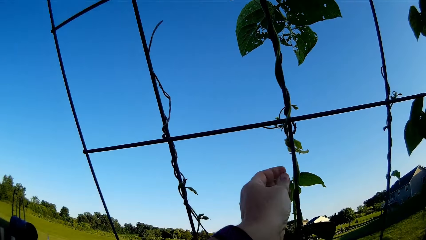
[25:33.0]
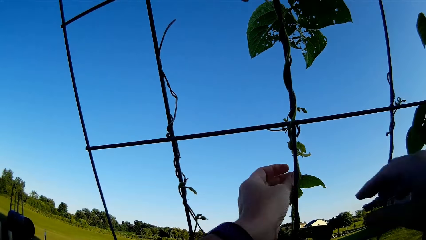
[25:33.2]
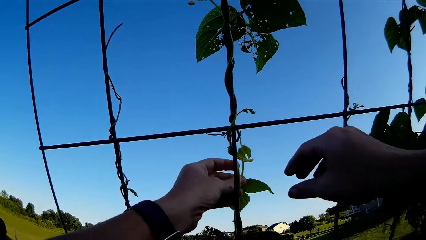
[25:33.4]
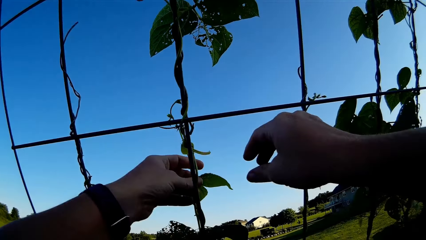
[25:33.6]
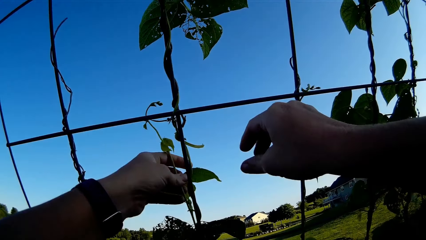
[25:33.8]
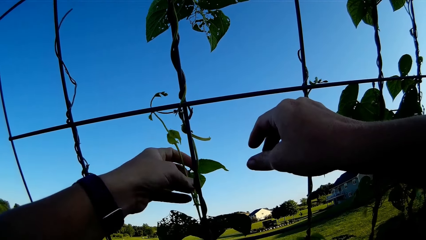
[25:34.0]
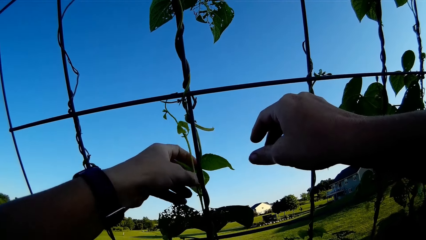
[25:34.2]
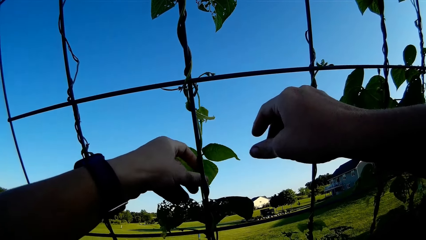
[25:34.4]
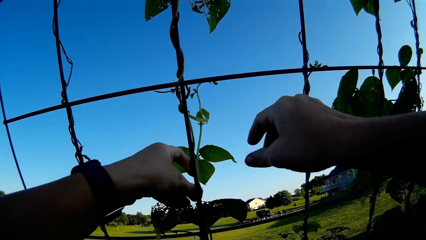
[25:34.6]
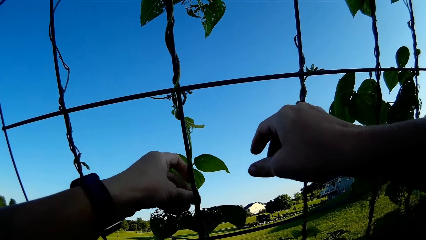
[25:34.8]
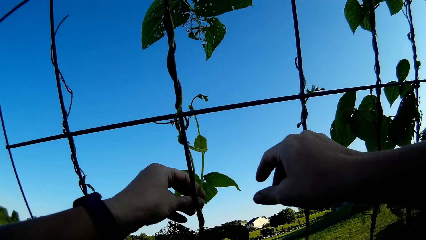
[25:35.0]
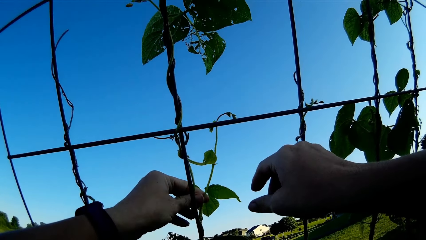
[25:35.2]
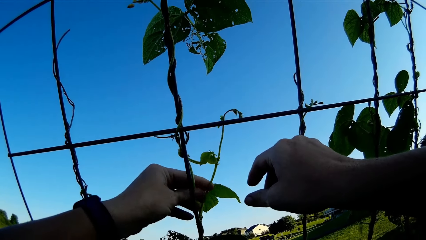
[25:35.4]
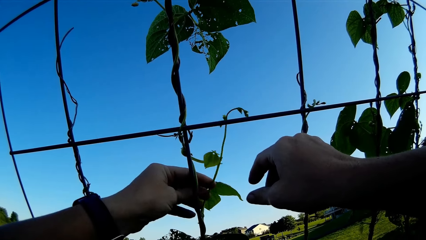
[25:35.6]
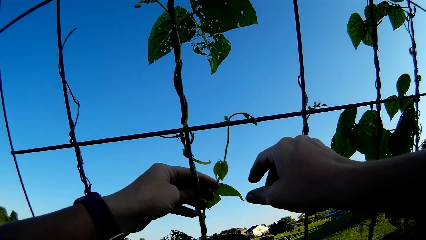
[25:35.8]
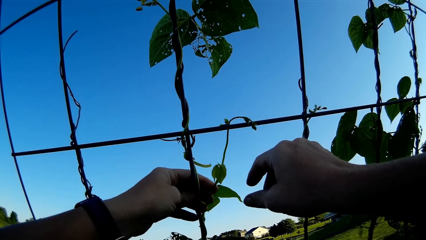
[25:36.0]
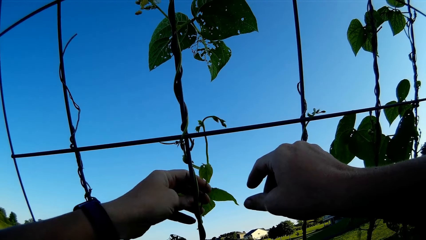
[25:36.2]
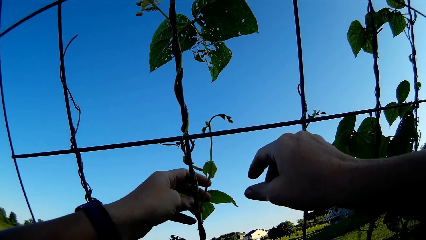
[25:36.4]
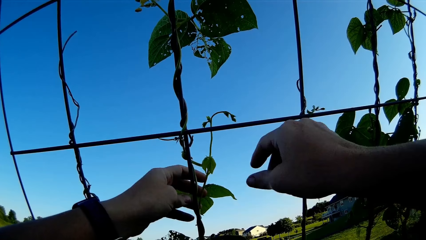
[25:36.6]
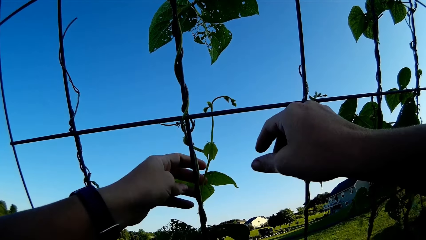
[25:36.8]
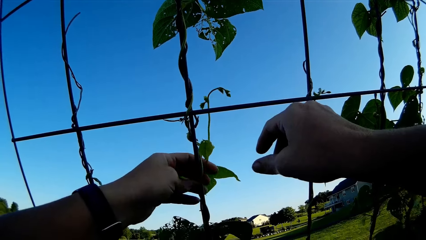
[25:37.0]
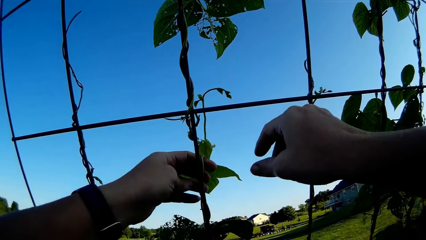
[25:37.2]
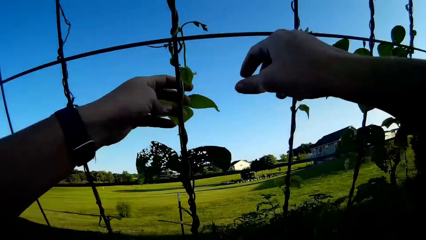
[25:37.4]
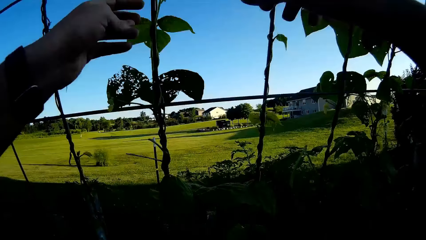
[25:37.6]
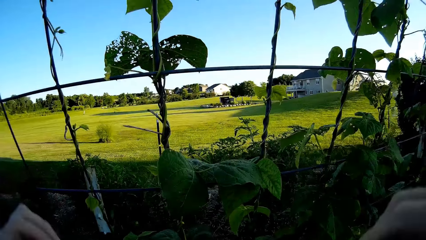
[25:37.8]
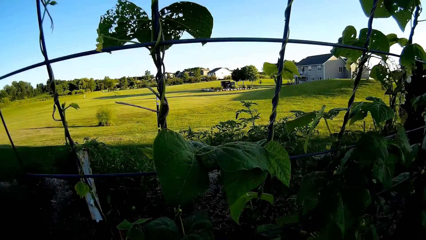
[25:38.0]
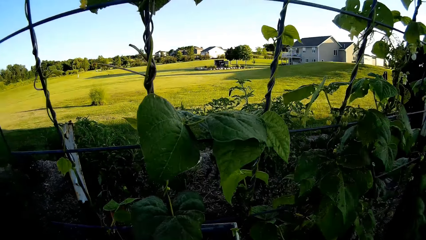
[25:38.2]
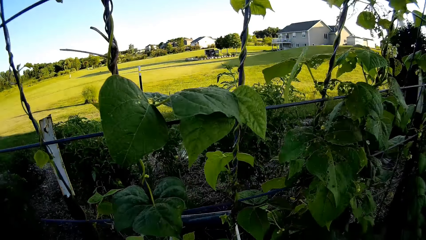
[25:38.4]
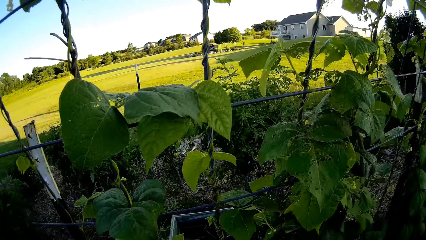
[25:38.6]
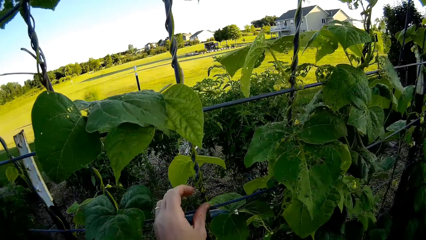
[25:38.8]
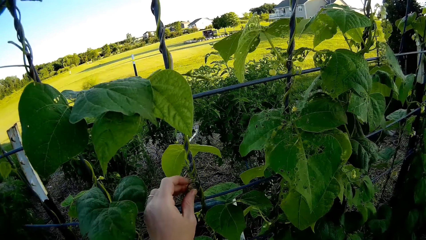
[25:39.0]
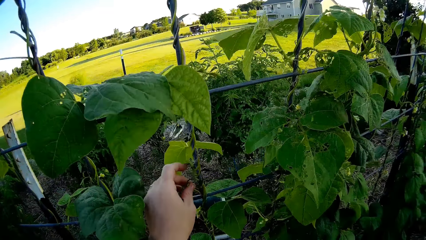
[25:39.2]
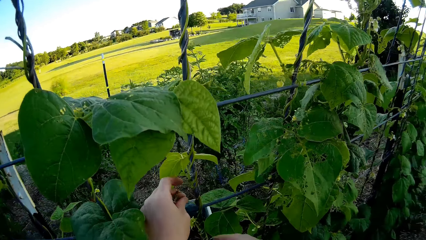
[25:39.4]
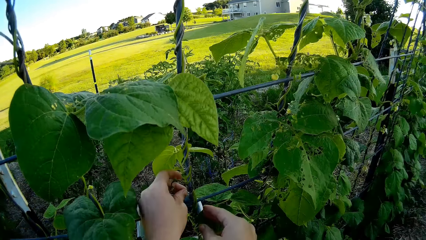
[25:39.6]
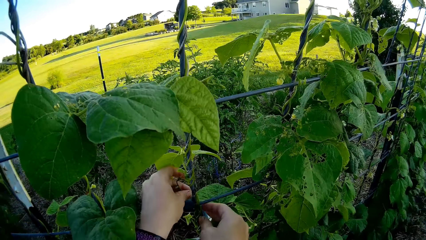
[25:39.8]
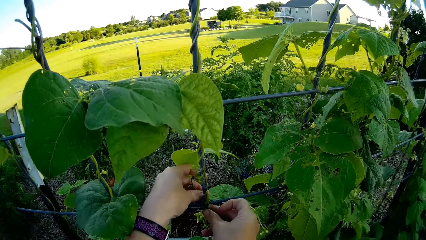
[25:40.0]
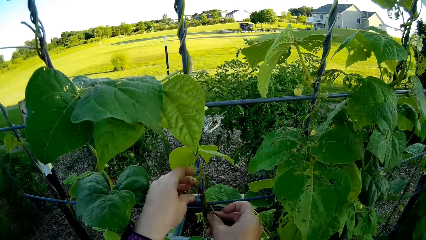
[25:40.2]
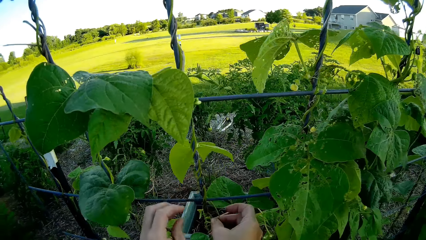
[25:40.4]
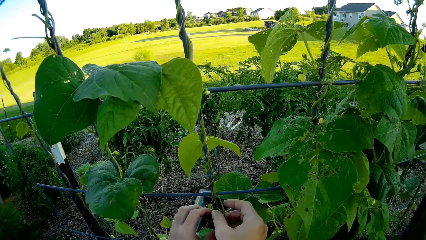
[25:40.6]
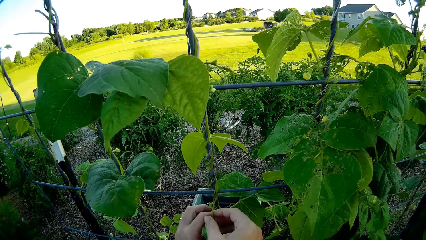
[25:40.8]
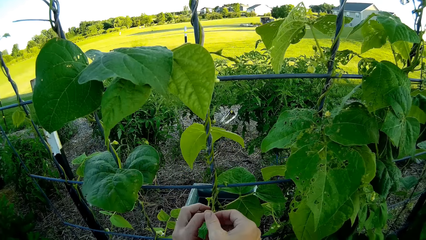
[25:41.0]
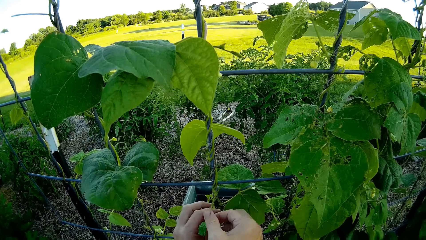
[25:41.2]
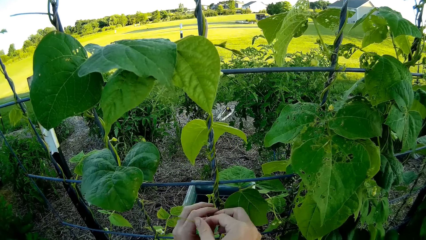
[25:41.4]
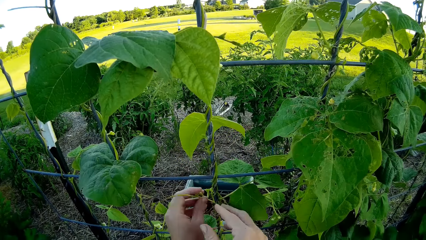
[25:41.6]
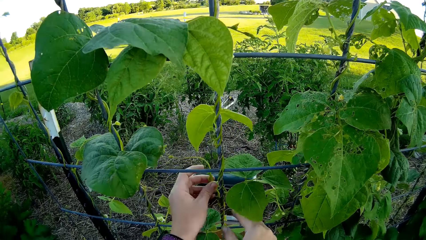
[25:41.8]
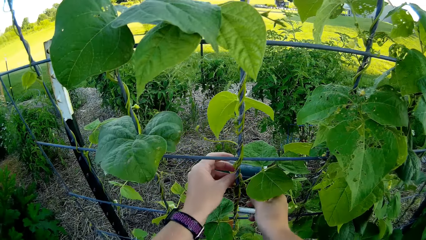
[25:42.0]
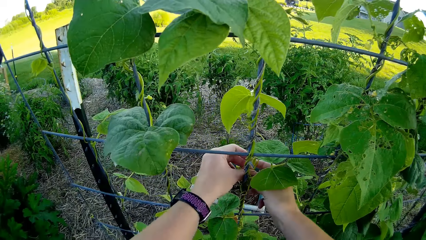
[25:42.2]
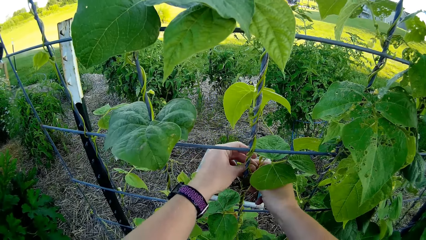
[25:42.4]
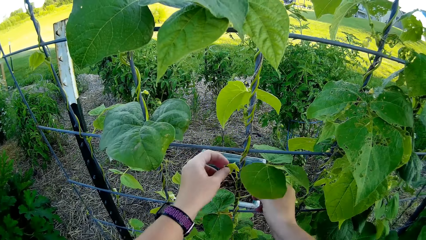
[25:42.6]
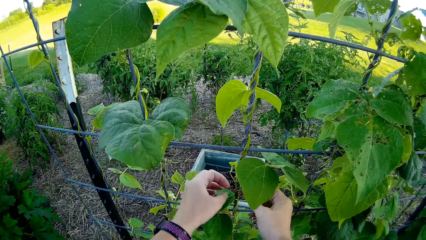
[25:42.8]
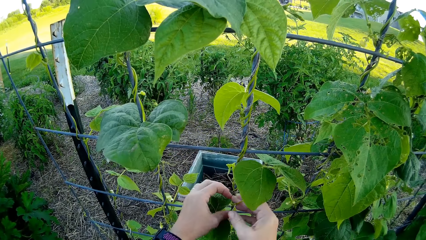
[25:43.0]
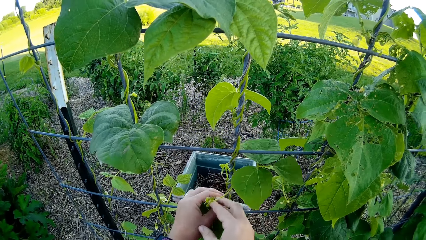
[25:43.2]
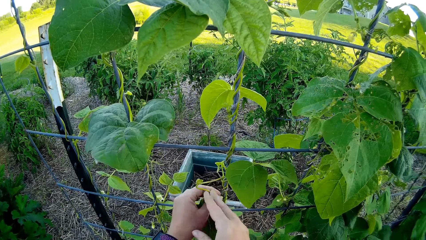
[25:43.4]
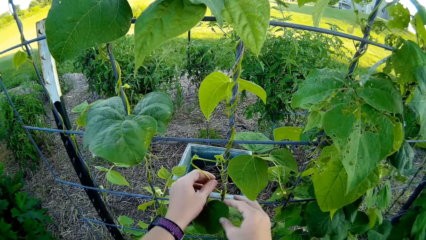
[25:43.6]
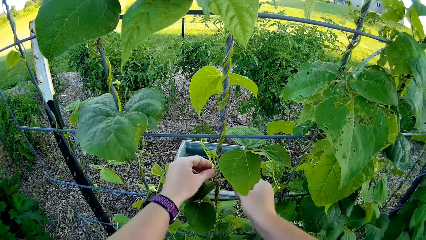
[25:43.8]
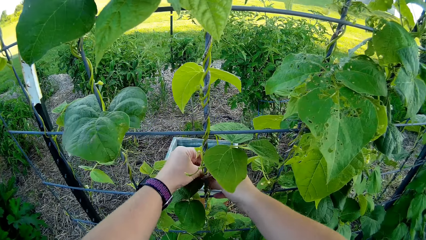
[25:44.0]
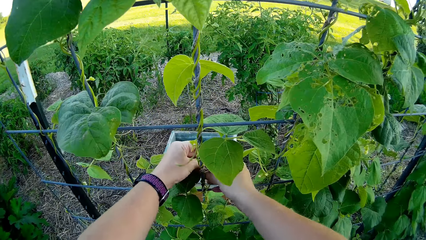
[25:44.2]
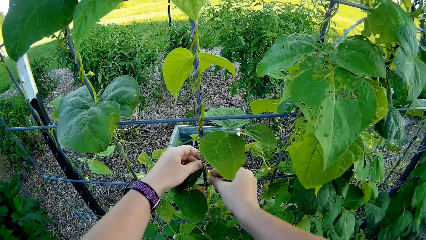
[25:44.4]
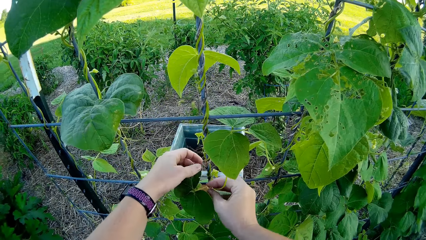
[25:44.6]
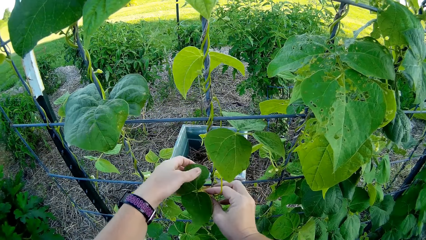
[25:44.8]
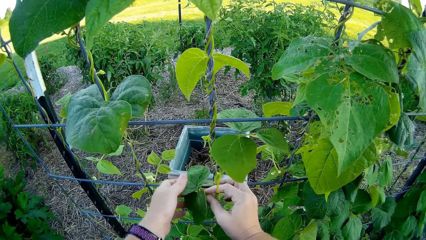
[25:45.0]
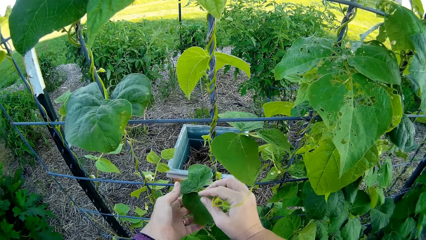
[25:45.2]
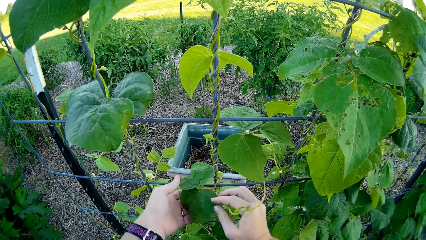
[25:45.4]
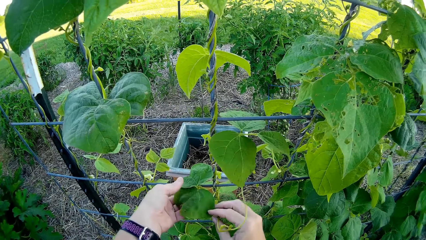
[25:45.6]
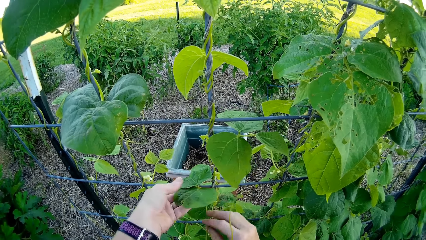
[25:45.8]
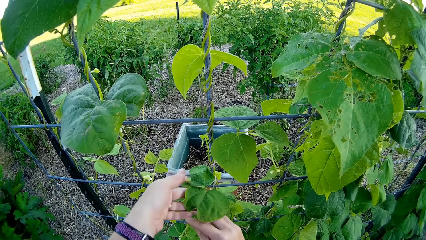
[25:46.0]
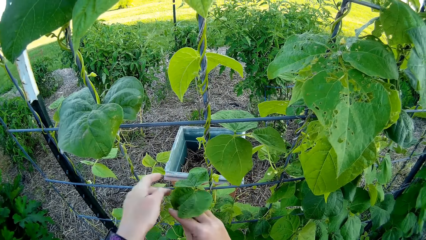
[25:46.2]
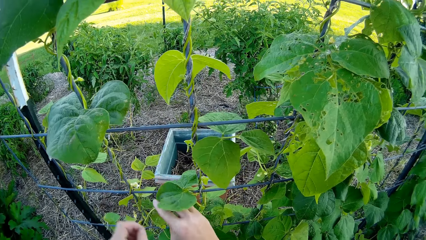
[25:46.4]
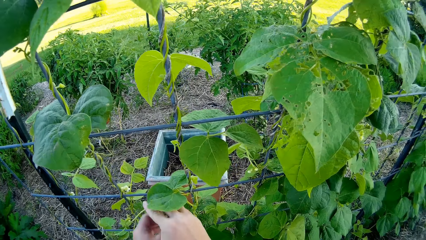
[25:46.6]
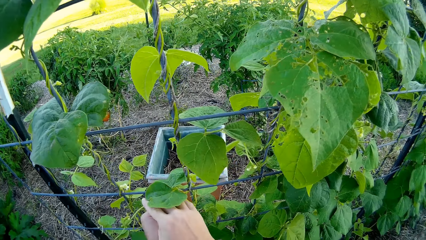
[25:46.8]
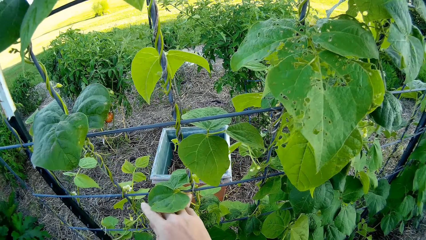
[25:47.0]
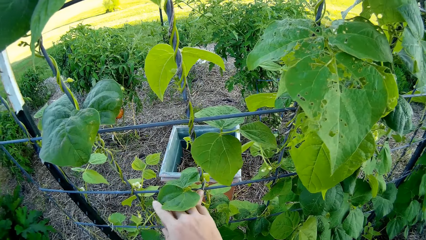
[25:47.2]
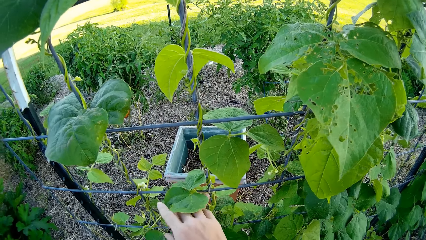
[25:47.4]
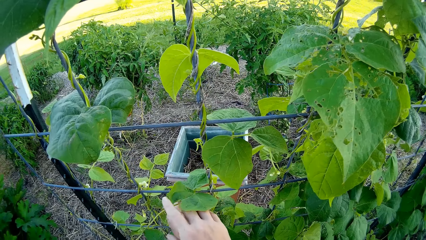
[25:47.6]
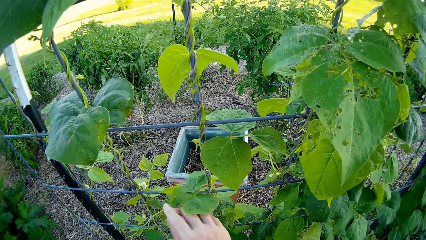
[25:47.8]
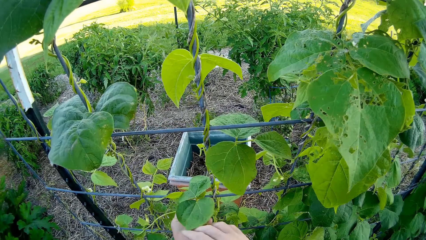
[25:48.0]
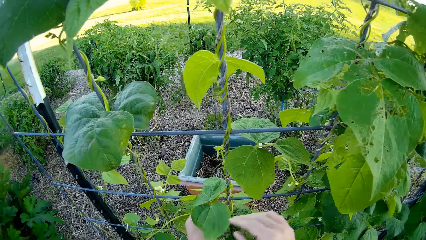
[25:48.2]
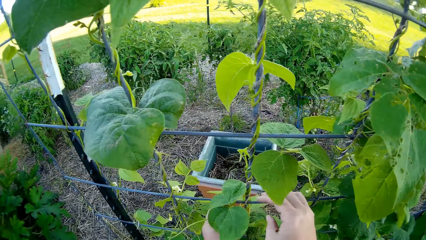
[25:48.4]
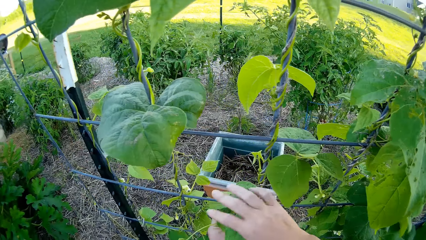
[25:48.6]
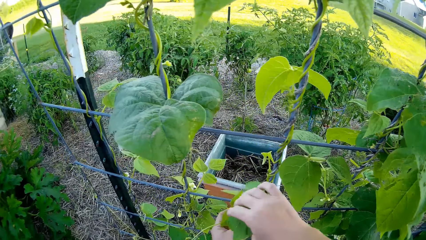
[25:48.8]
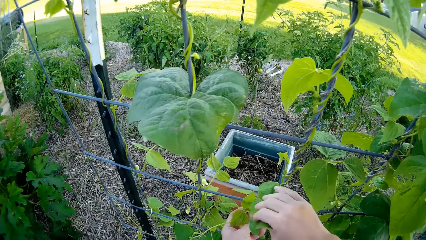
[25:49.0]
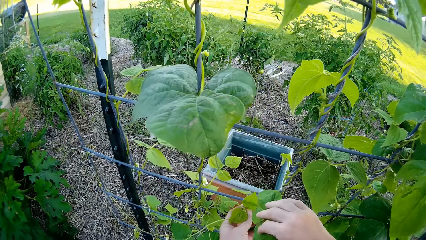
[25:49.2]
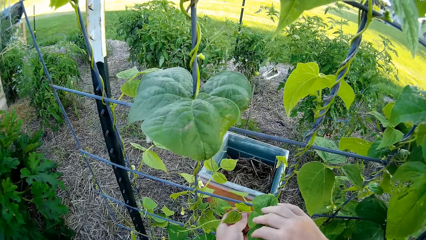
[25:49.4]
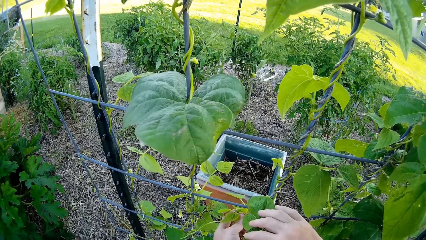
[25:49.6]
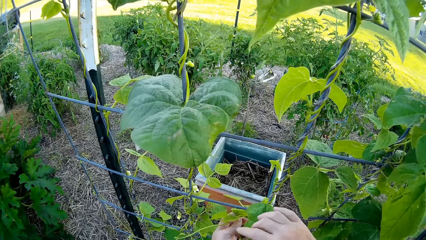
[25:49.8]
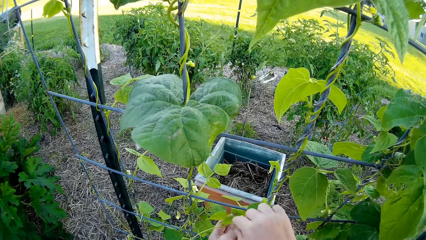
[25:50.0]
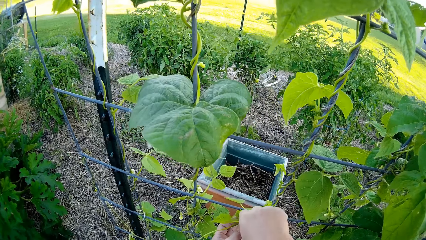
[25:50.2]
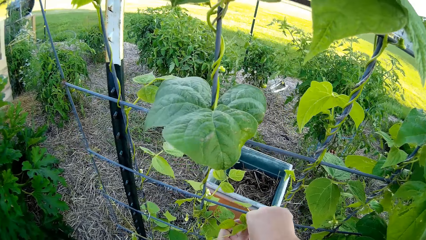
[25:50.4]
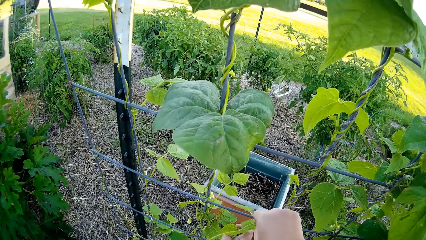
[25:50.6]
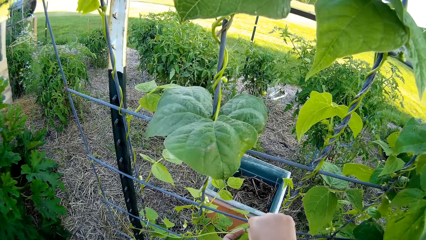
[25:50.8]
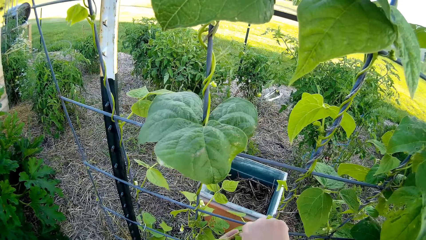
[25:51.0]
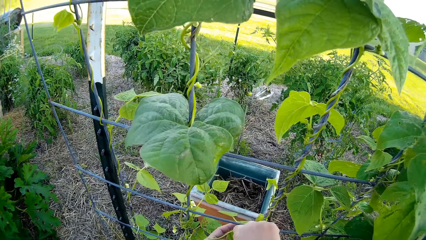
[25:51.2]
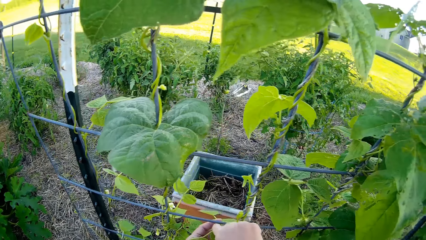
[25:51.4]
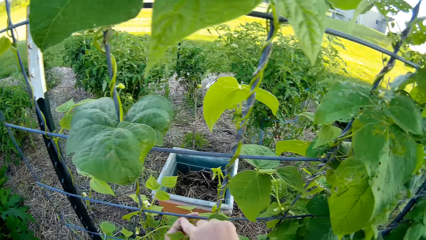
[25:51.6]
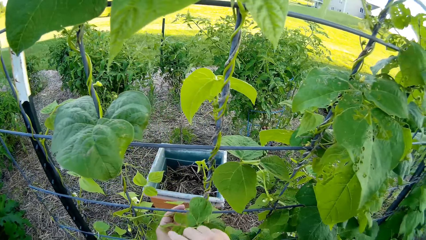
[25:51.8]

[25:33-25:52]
The camera wearer rotates a plant round the mesh. They touch the plant. They rotate the plant round the mesh. They touch the plant.
